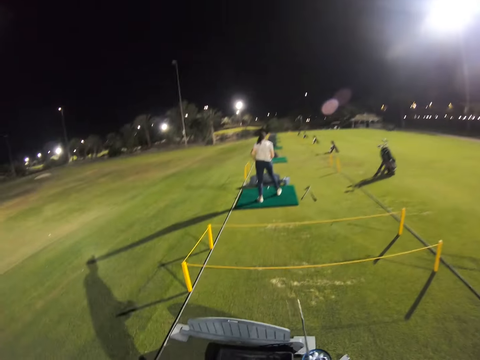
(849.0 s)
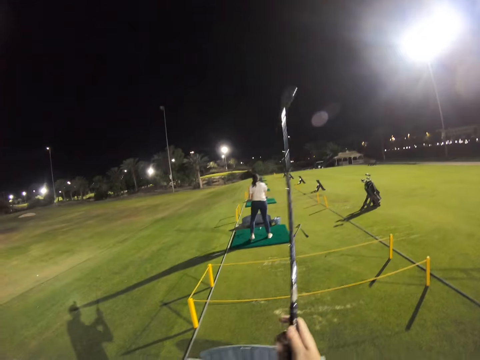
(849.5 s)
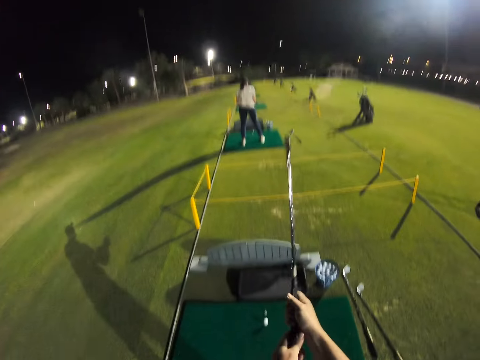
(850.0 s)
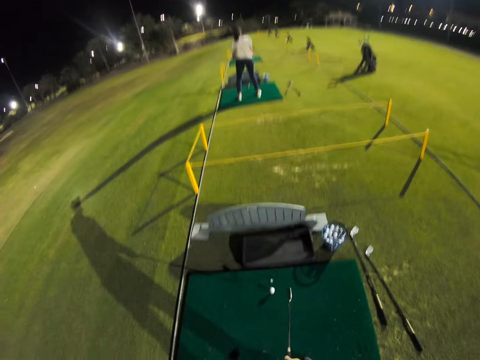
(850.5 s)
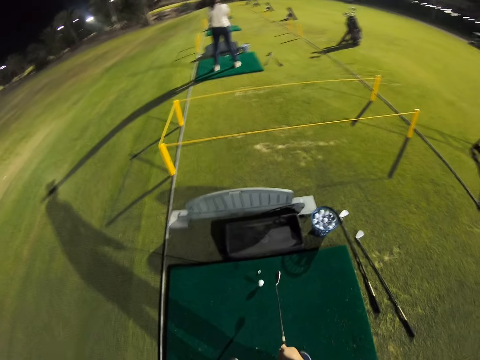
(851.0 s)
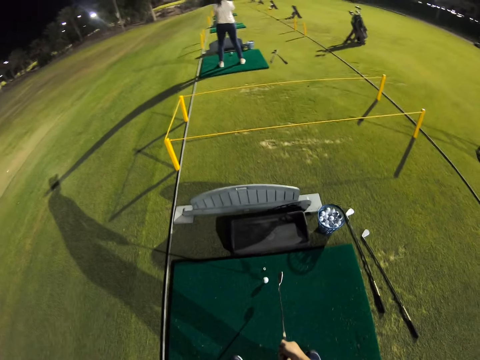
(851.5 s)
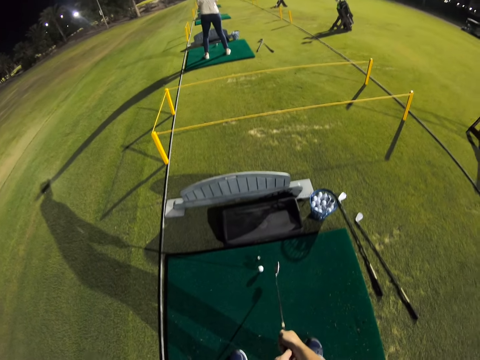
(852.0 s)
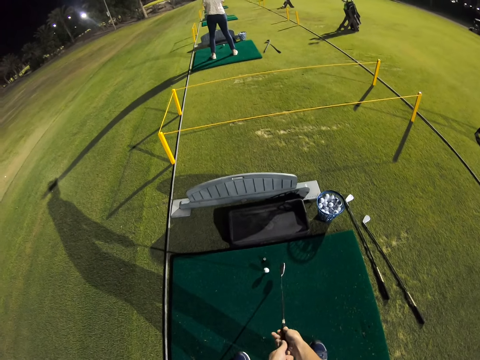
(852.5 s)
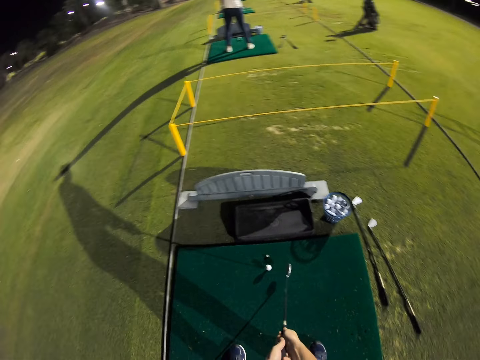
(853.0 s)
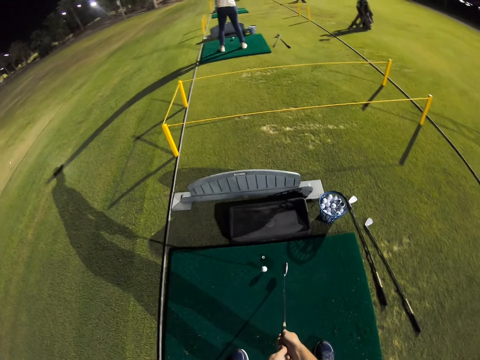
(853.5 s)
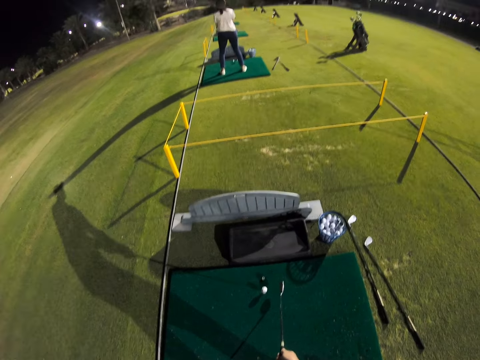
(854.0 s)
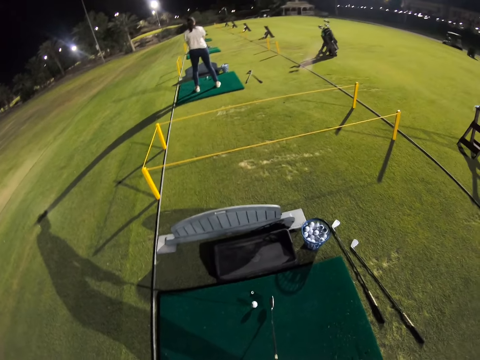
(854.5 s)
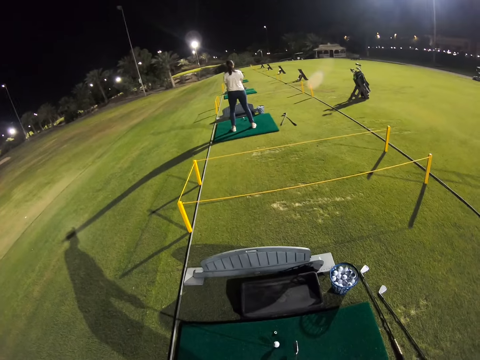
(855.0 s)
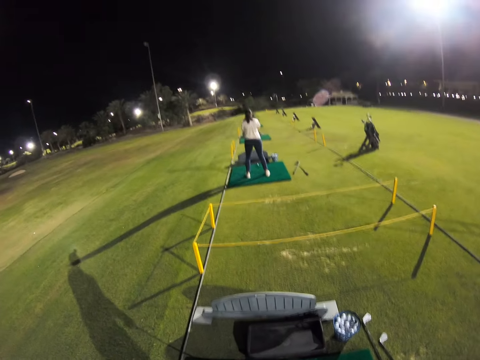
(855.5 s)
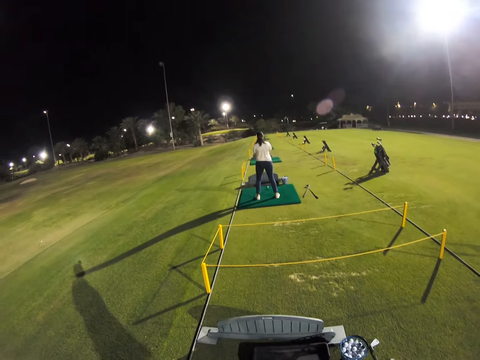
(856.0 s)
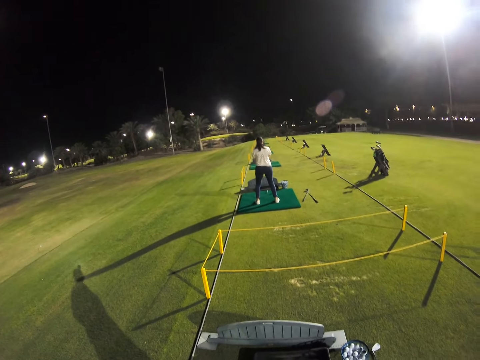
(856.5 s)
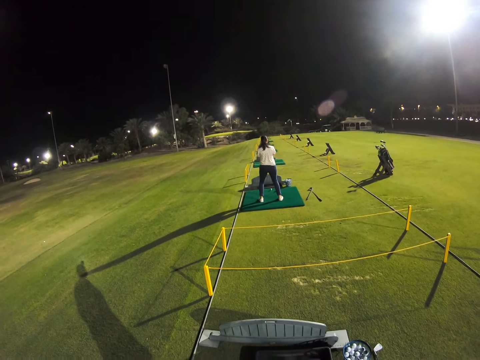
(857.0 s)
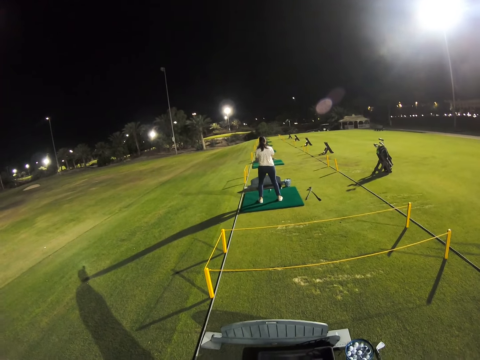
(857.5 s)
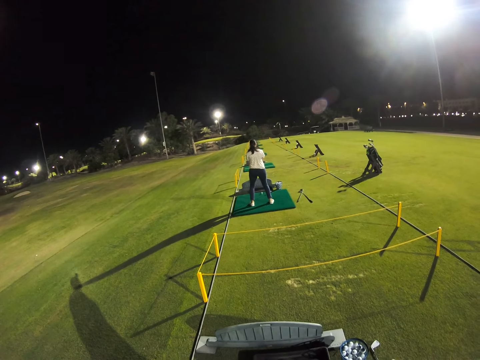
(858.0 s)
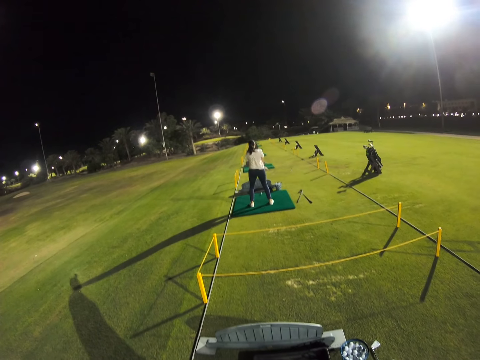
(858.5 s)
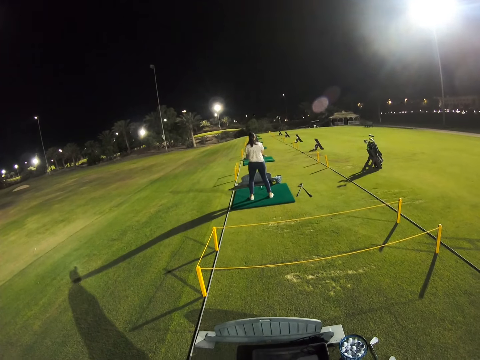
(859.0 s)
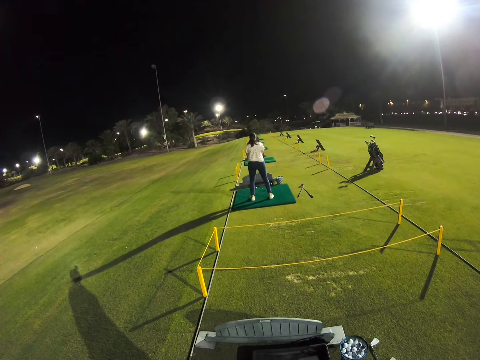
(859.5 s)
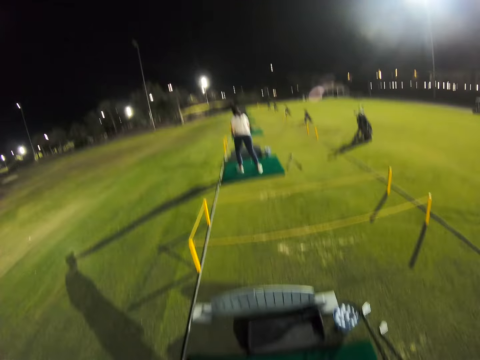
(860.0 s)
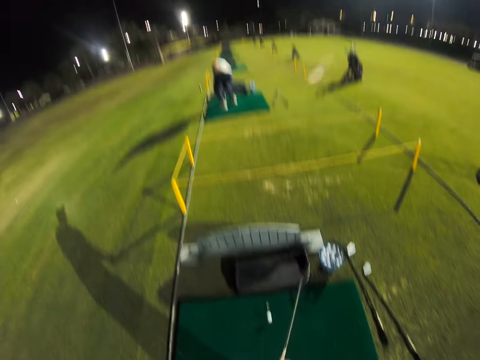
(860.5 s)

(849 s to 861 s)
The camera wearer lifts the hockey stick and lowers the hockey stick.

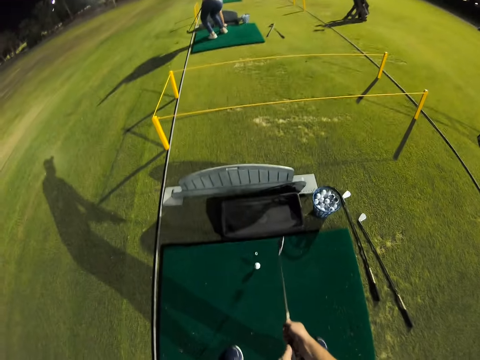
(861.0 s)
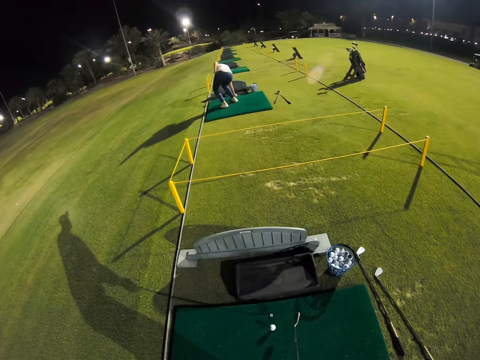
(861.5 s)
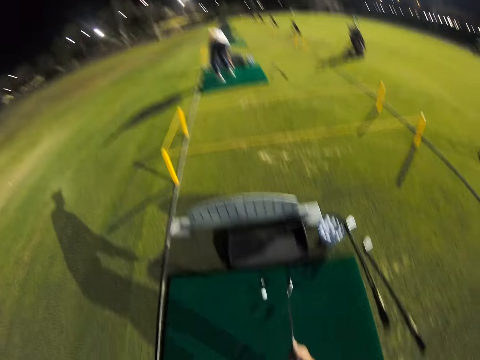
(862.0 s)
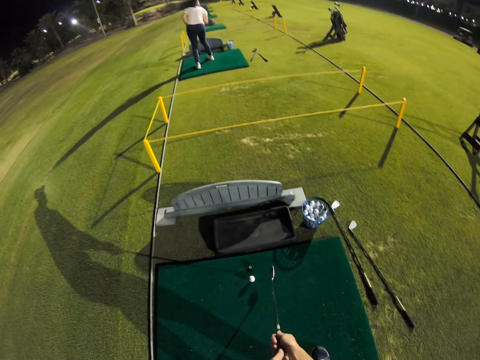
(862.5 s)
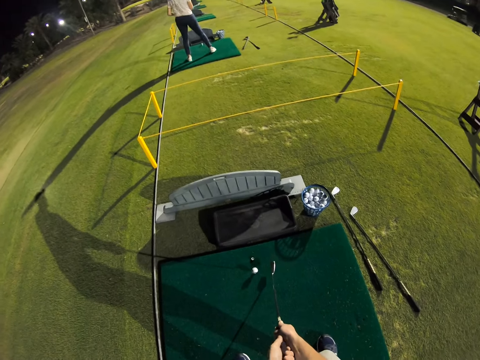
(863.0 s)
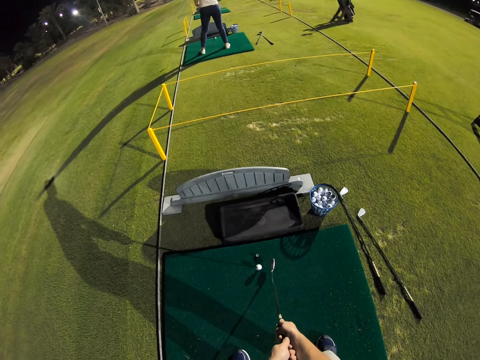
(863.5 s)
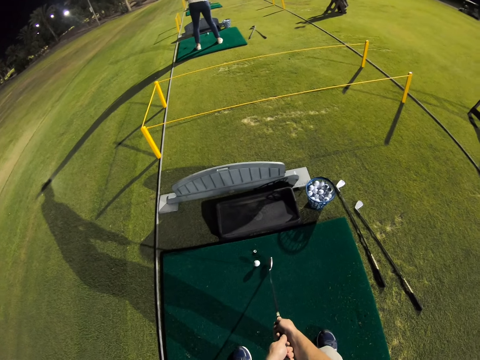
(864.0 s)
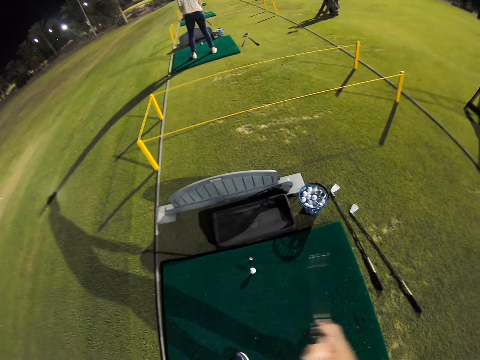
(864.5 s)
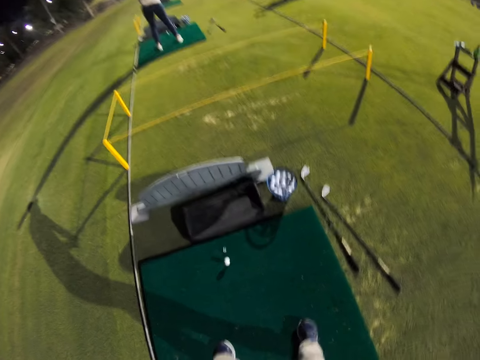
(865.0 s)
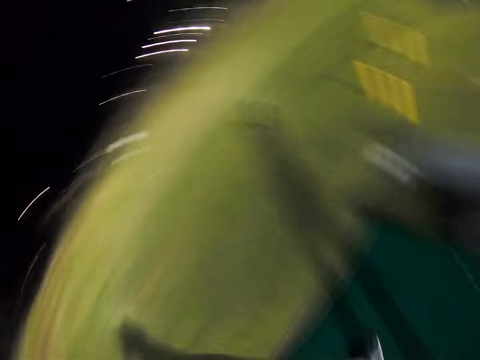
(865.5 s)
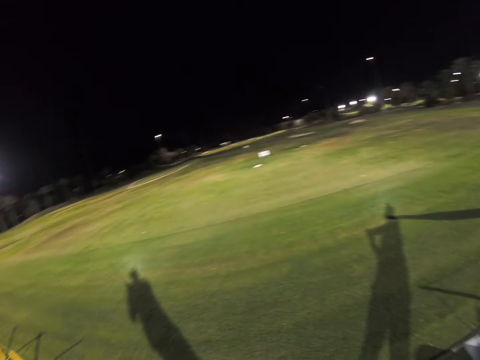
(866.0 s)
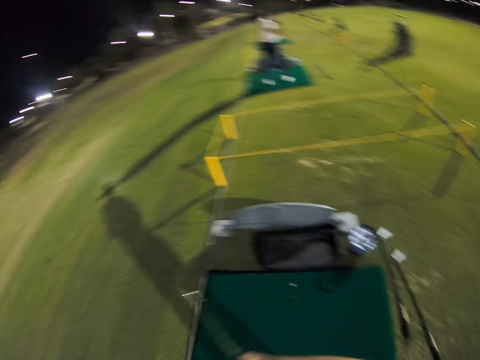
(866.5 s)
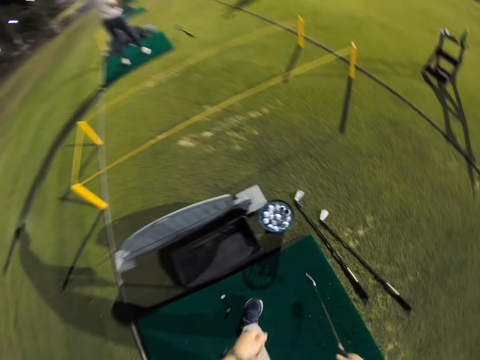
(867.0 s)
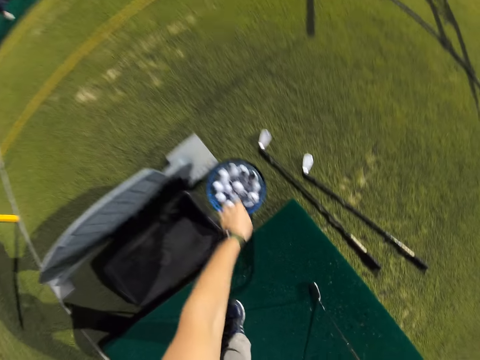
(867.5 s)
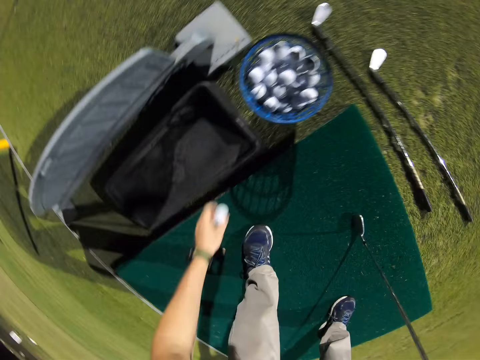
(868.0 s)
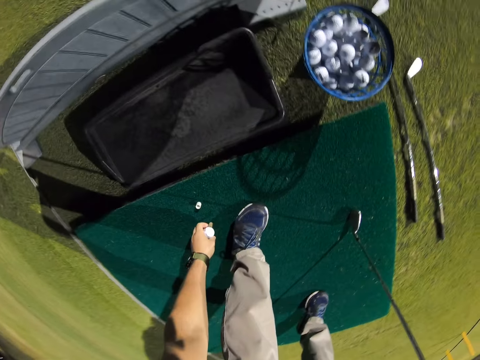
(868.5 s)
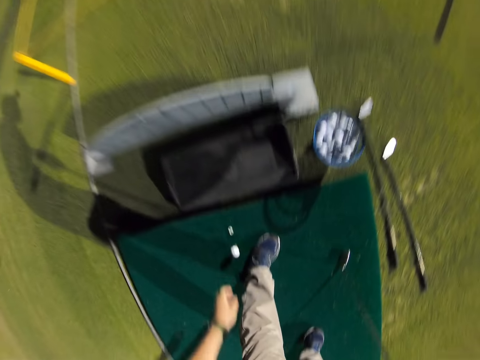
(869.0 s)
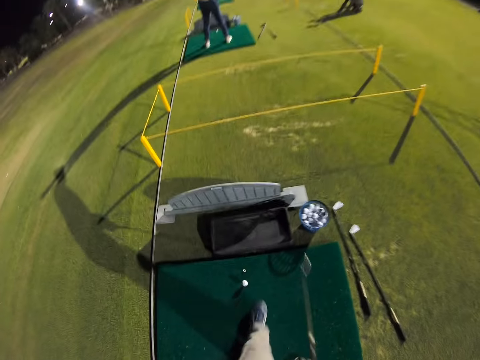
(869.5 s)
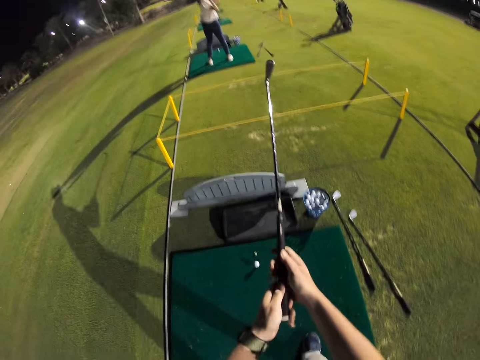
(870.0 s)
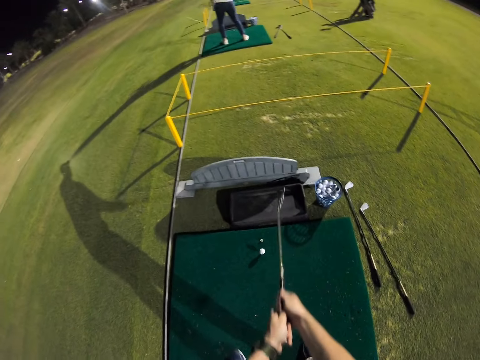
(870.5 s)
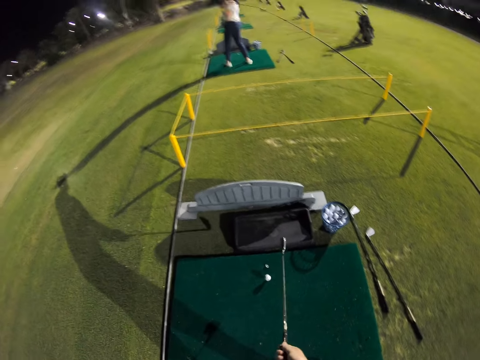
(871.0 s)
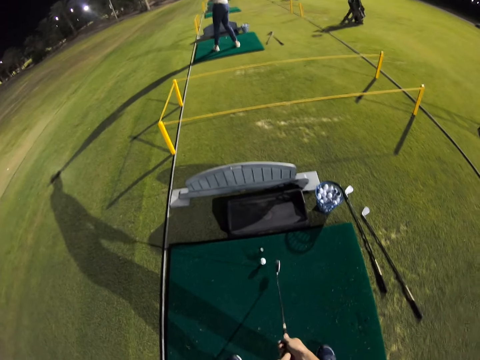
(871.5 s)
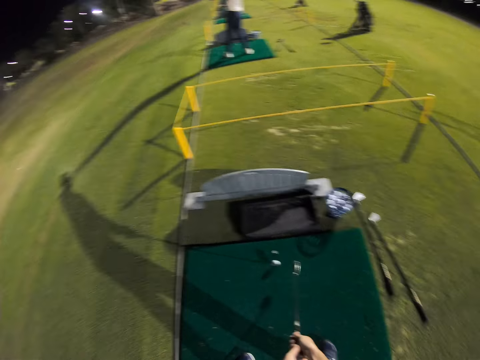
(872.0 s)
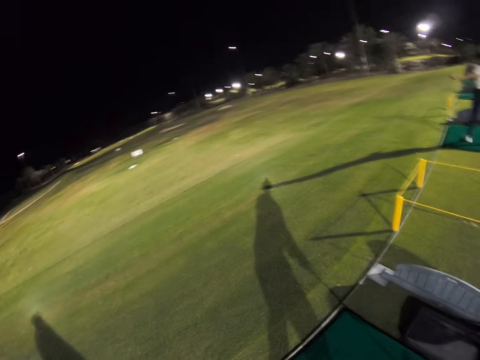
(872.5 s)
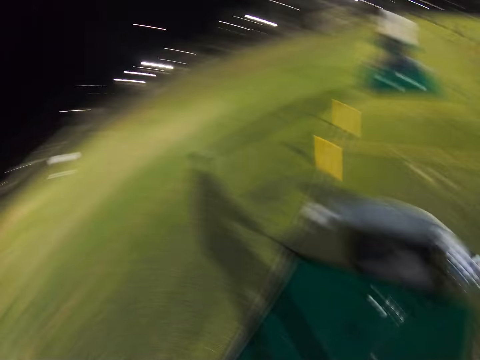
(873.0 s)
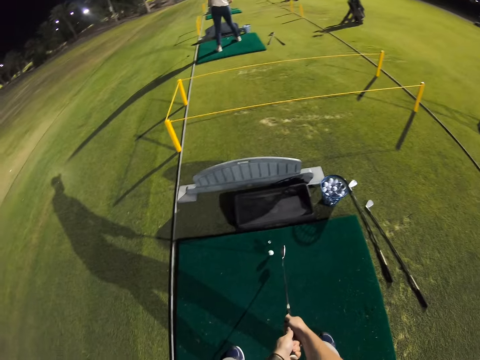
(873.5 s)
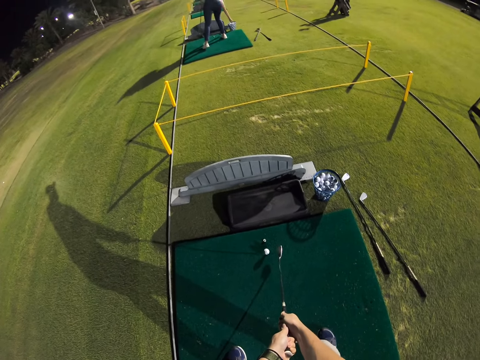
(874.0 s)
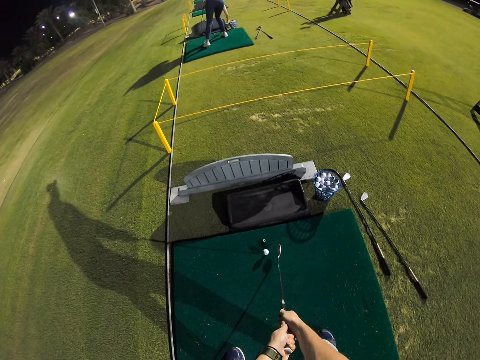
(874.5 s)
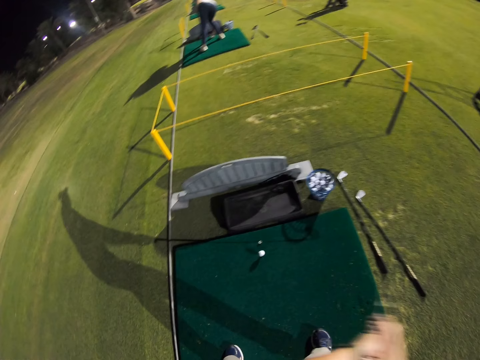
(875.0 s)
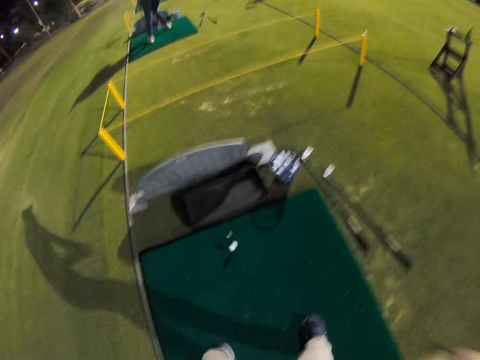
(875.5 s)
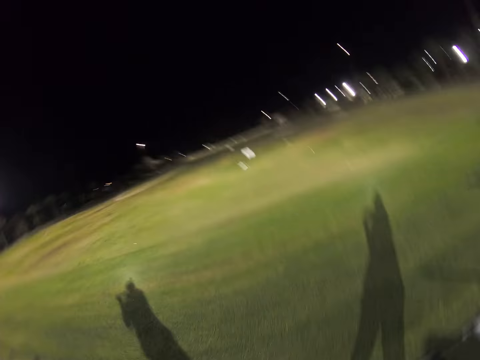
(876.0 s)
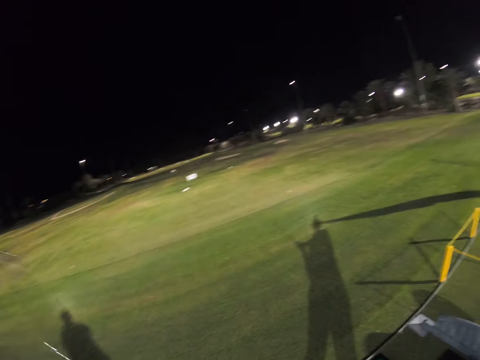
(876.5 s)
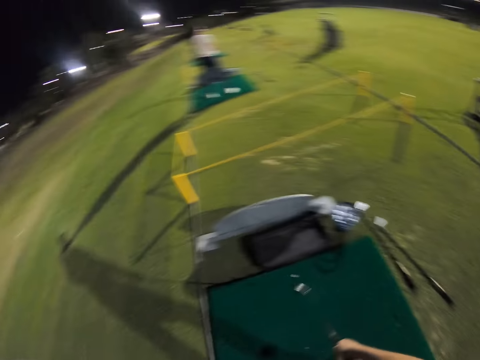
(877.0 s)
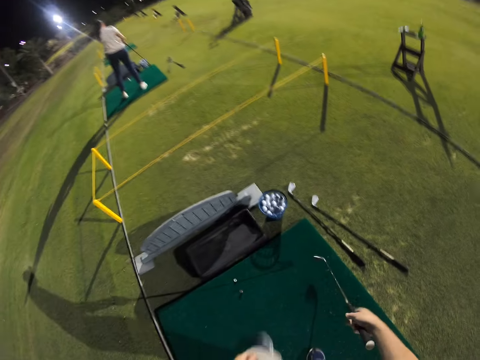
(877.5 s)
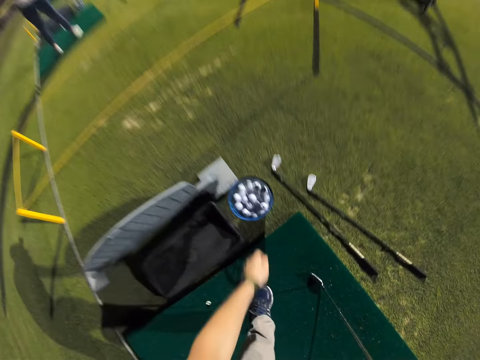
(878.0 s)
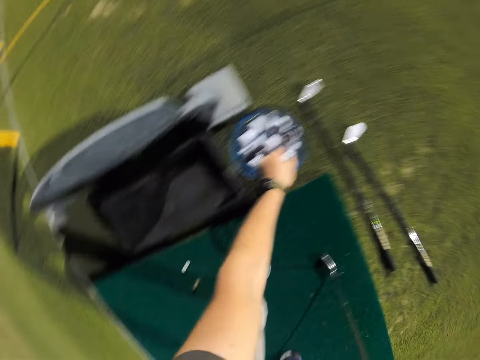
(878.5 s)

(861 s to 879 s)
A woman positions the ball. The camera wearer hits the ball. They take the ball. They move around. They put the ball down. They lift the hockey stick and lower the hockey stick. They look around. They hit the ball with the hockey stick. They move around.
